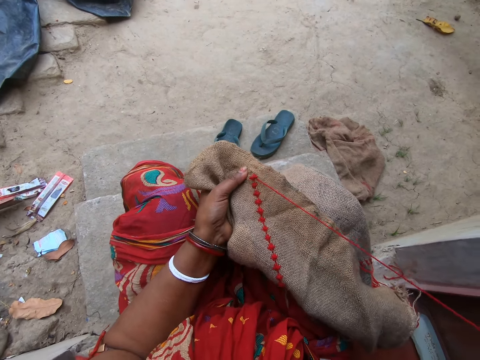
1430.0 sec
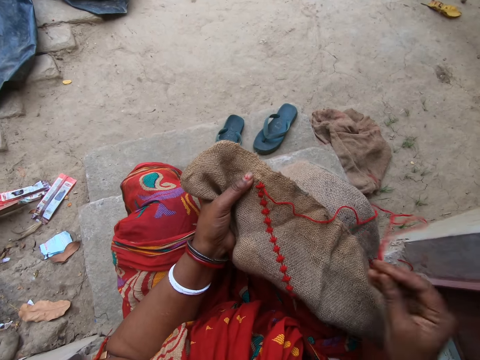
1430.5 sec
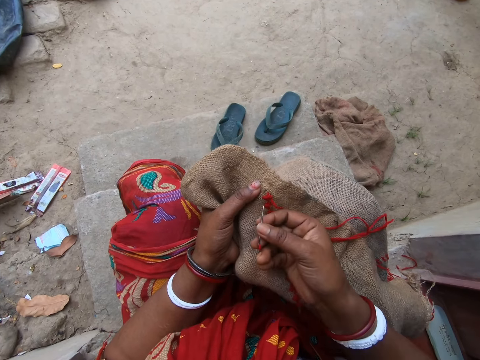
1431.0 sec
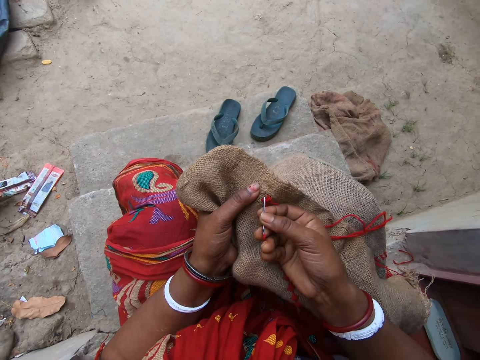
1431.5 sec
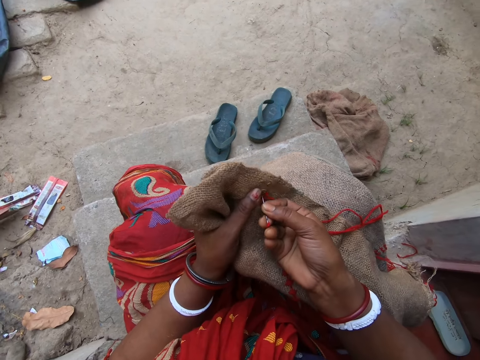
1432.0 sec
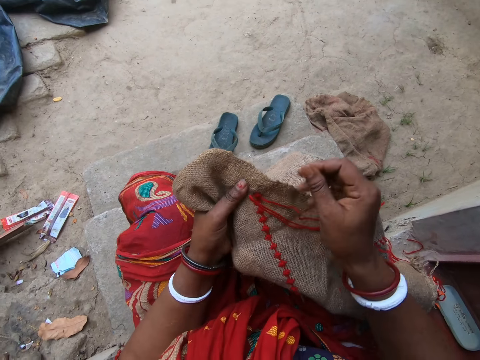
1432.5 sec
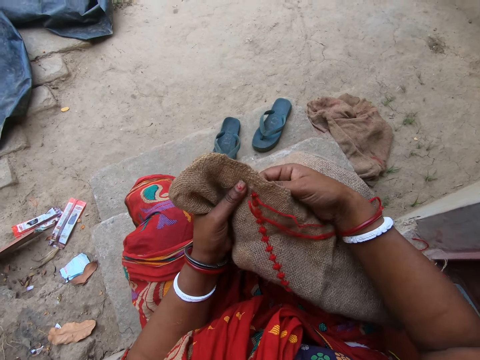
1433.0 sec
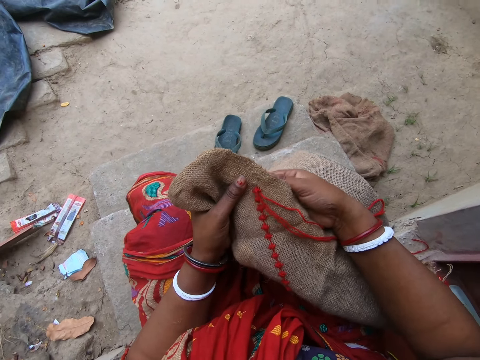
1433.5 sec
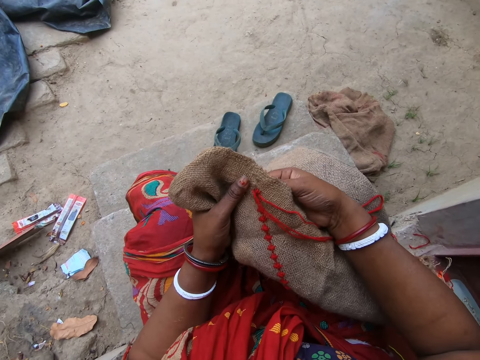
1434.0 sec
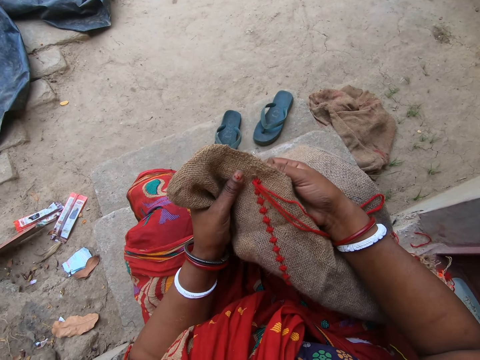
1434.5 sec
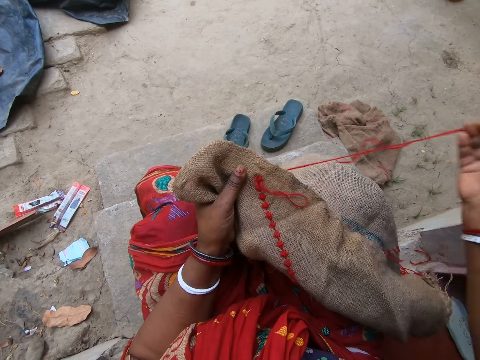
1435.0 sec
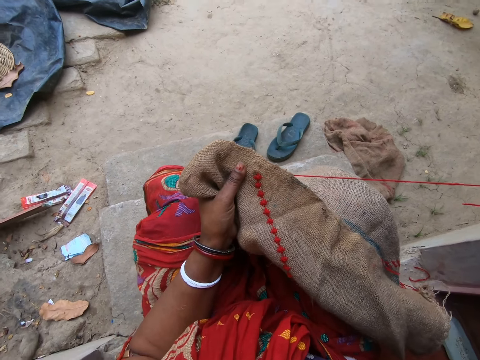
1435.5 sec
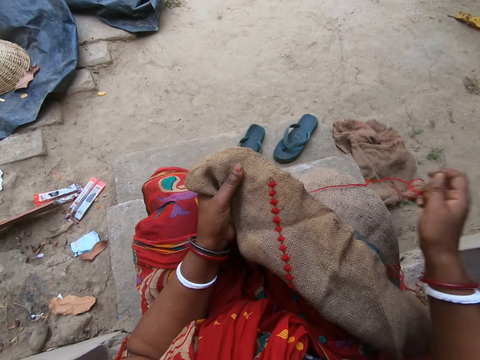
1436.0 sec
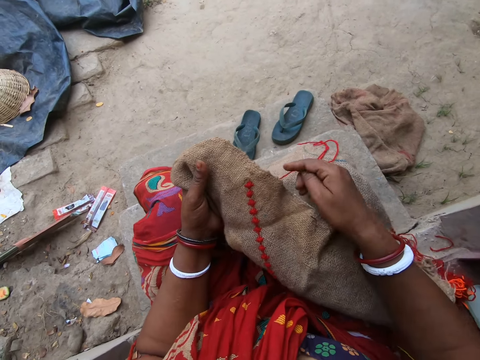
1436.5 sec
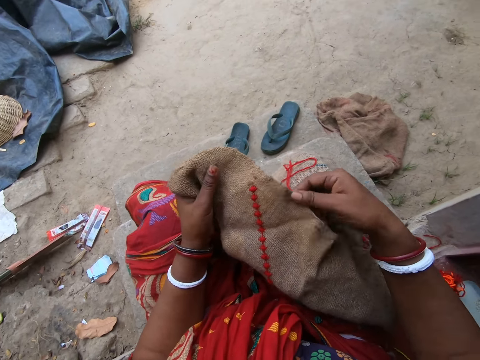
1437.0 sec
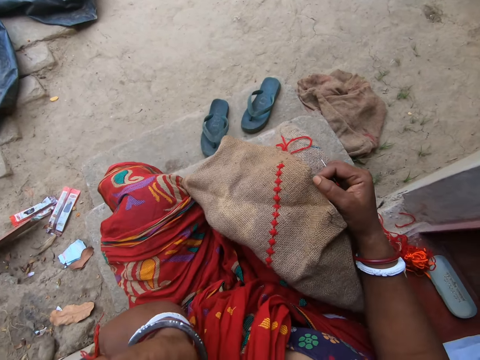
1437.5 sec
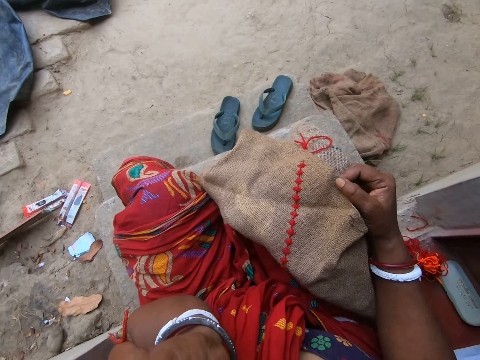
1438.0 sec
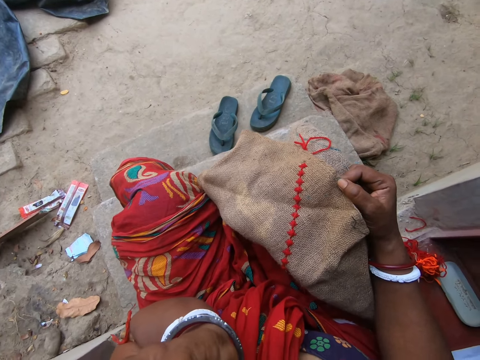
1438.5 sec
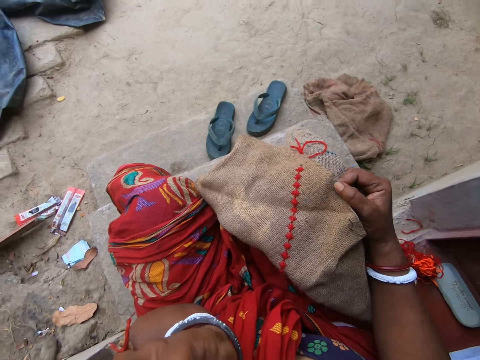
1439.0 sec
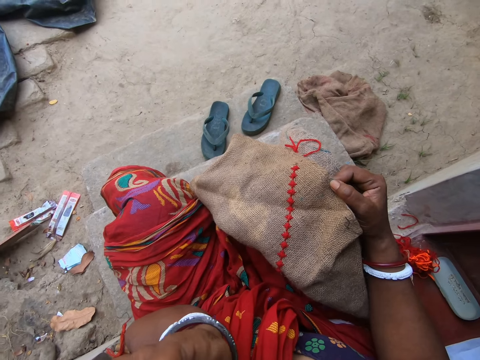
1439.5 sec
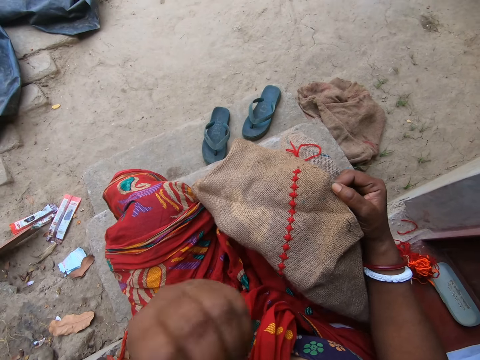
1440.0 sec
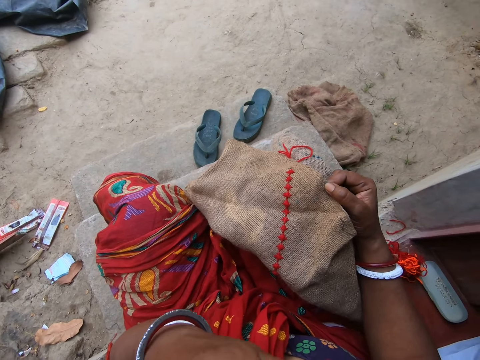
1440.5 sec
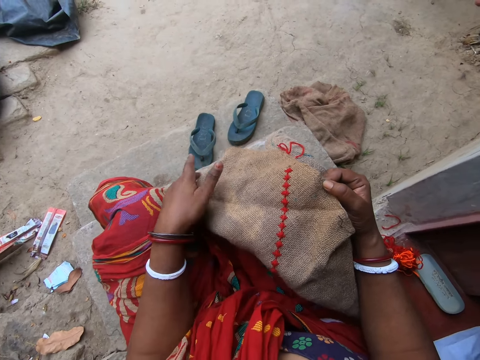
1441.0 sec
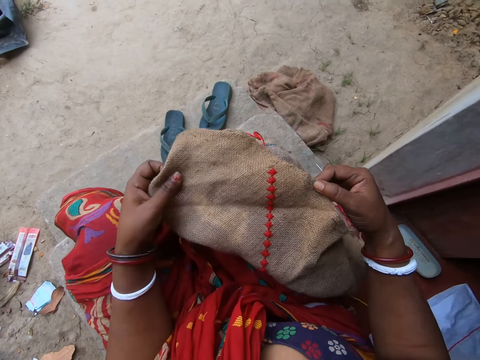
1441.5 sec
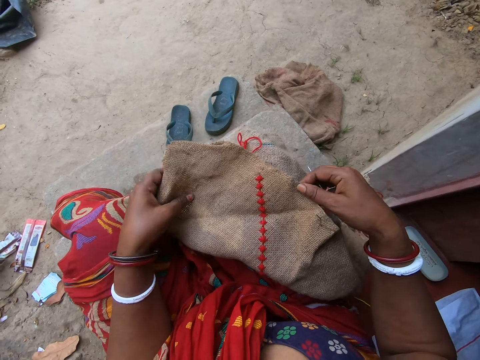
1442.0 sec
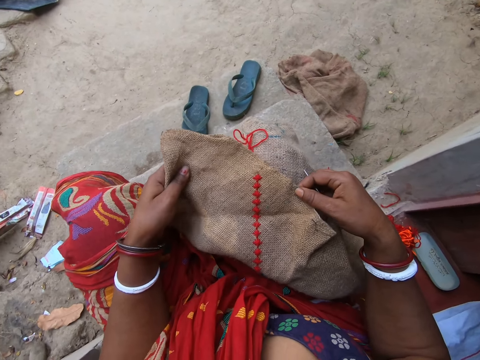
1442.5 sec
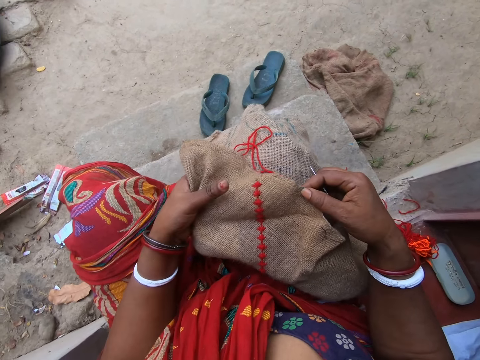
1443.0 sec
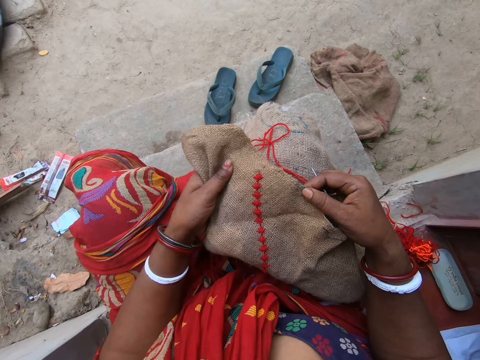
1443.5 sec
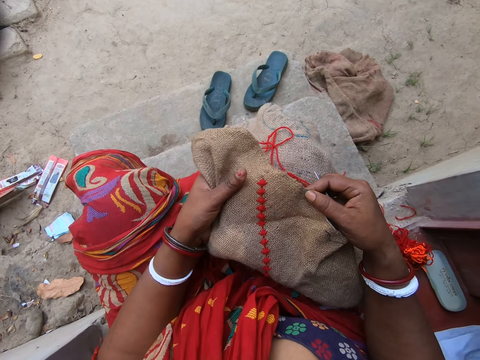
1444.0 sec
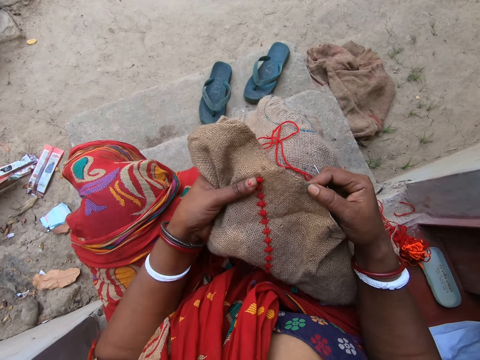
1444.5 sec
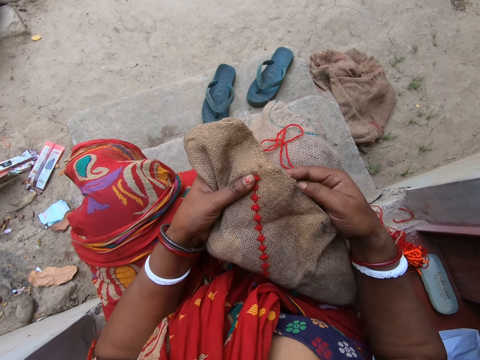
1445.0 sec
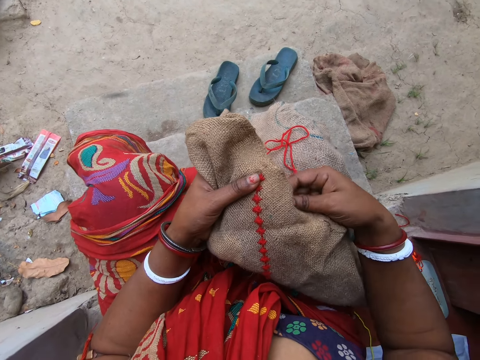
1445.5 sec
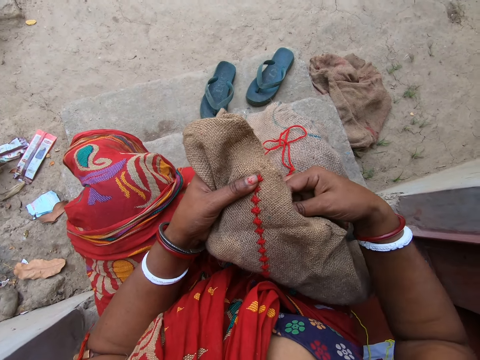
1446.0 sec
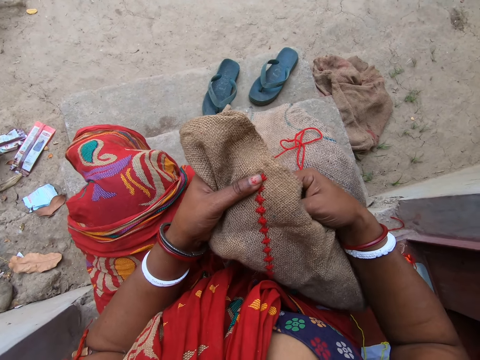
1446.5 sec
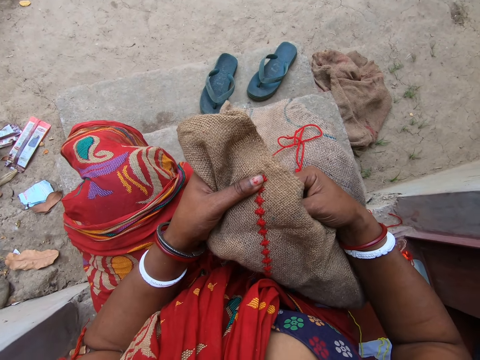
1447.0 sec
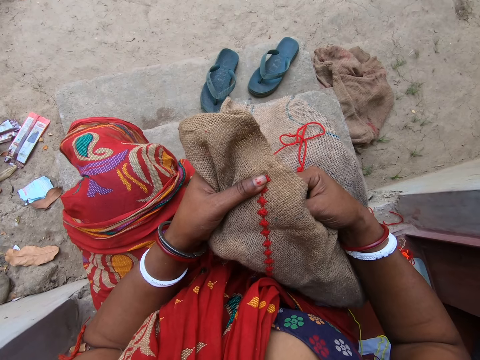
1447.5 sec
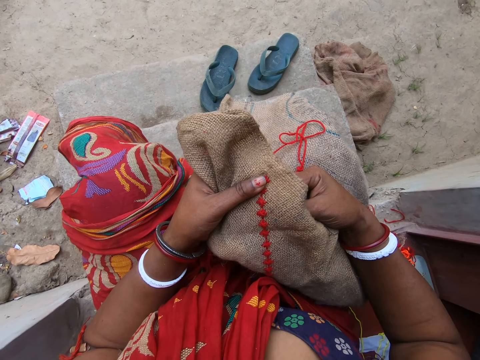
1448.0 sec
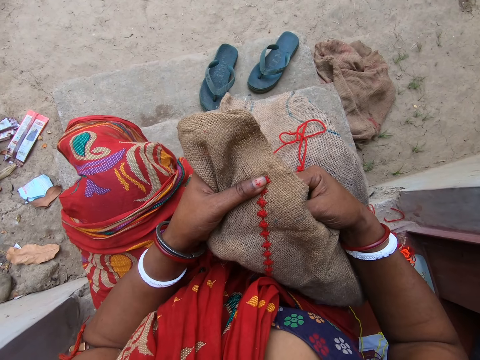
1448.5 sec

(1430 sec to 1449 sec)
The camera wearer passes the brown cloth in her left hand to her right hand. She holds the burlap with the right hand. She touches her face with her left hand. She holds the brown cloth with her left hand. She sews the burlap.

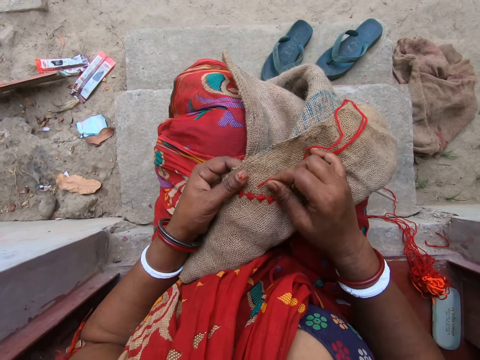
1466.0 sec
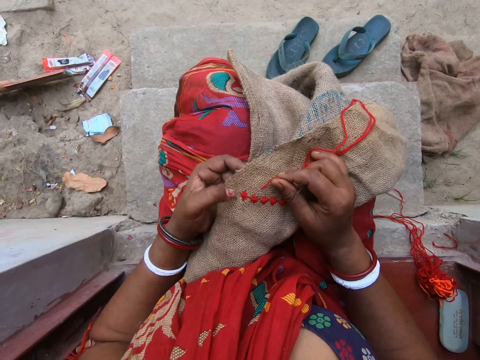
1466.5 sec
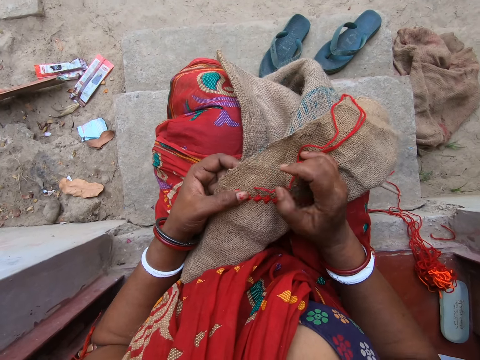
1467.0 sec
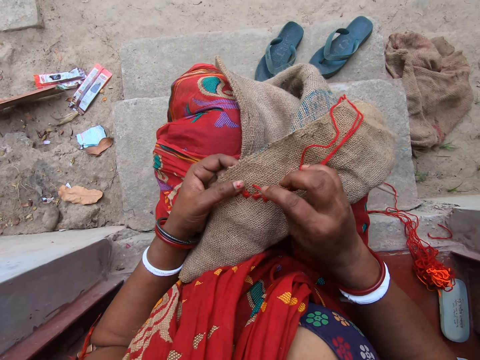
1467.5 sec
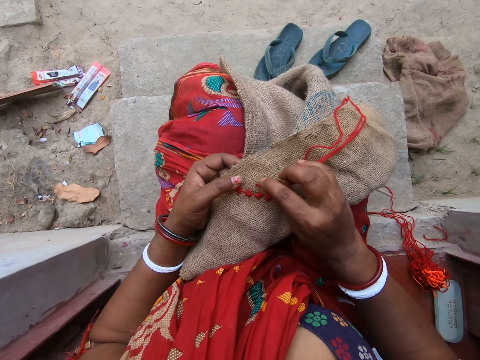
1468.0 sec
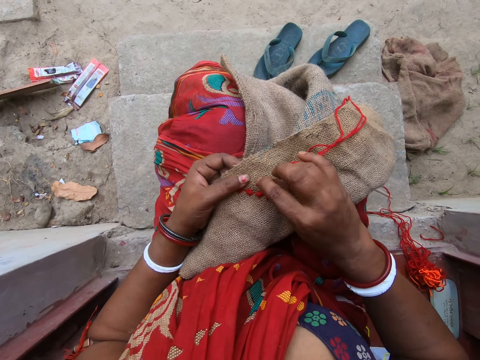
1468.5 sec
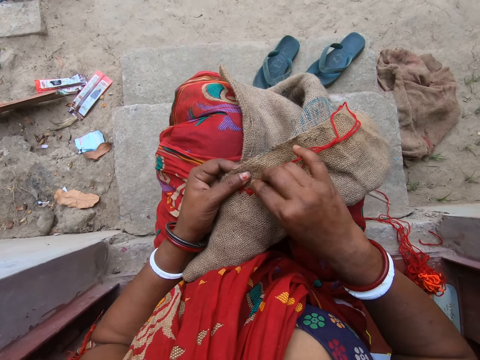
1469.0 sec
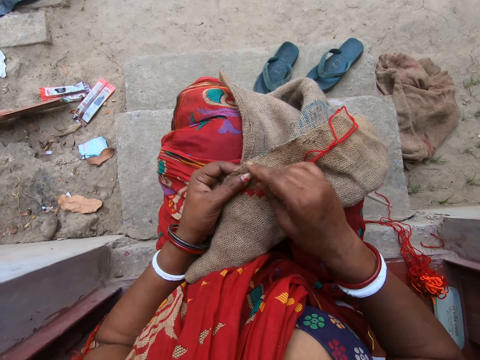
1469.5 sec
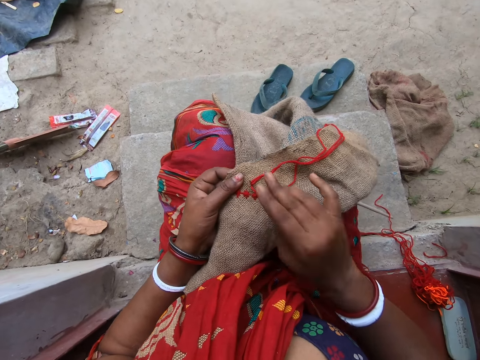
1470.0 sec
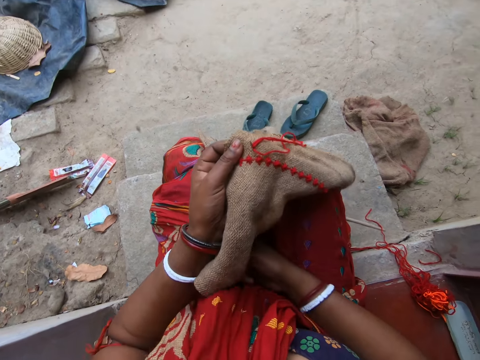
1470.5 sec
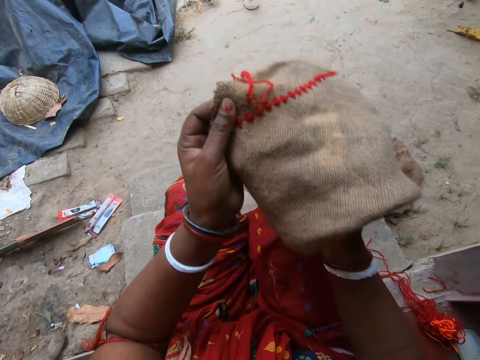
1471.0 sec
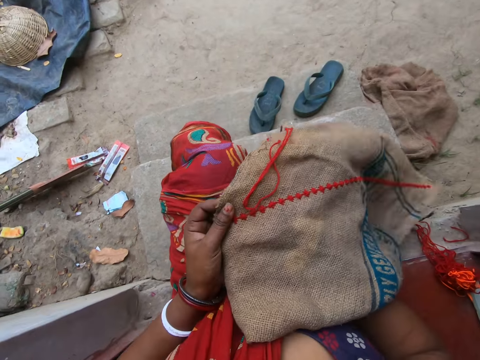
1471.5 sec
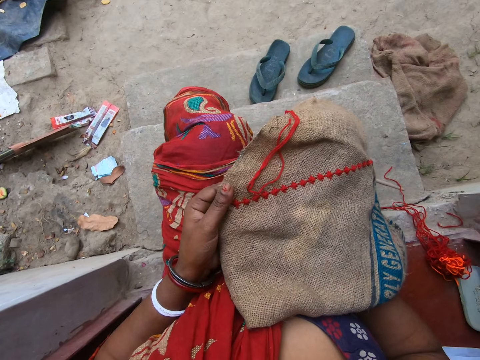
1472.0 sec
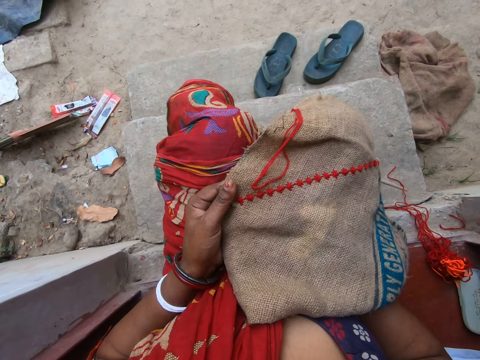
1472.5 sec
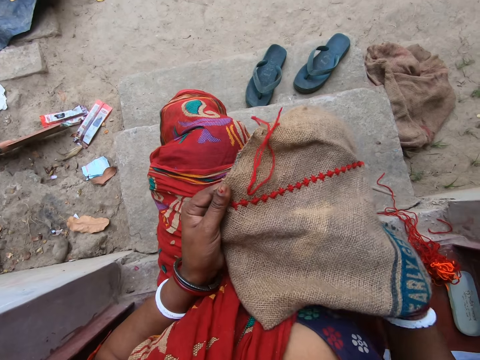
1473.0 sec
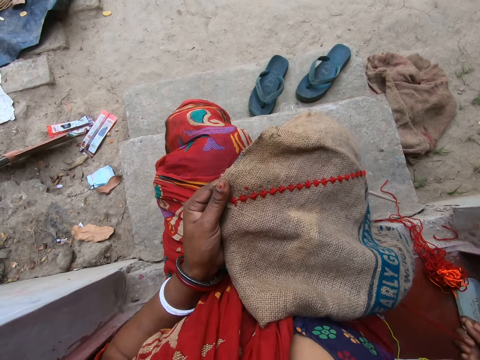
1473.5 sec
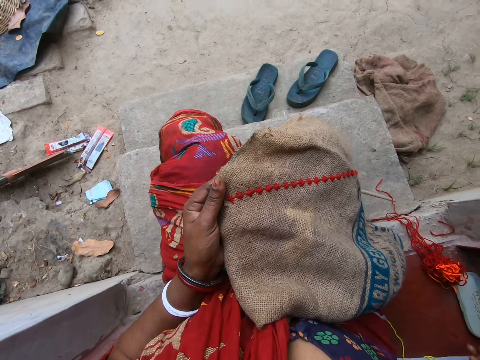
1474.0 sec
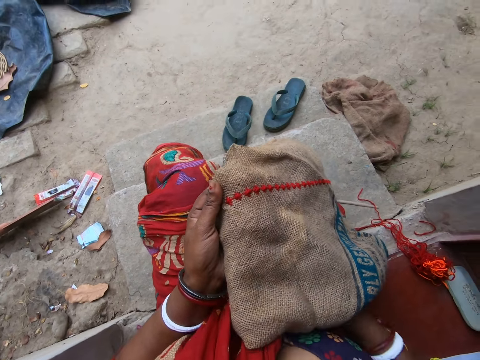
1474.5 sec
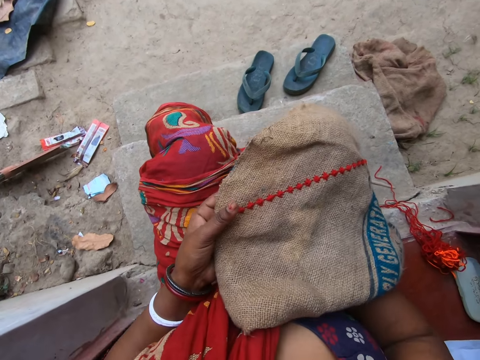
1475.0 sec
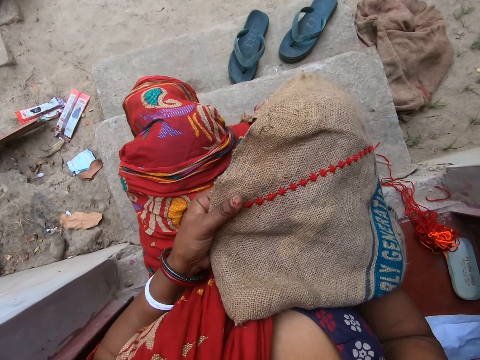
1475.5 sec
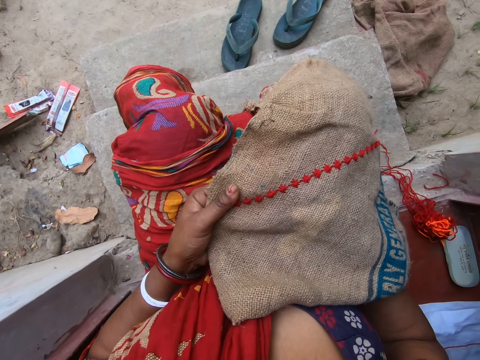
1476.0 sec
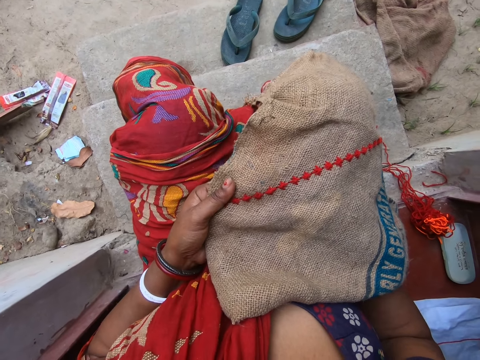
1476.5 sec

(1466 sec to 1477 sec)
The camera wearer counts stitches on the brown cloth or burlap with her left thumb. She embroiders on the brown cloth in her left hand with the needle and the red thread in her right hand. She lifts the brown cloth in her left hand. She adjusts the burlap. She embroiders on the brown cloth in her left hand with the needle and the red thread in her right hand.
